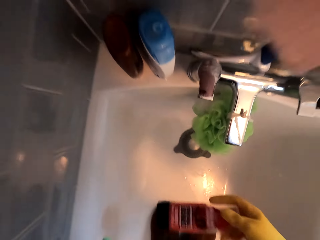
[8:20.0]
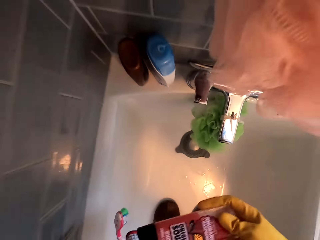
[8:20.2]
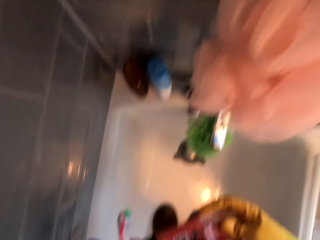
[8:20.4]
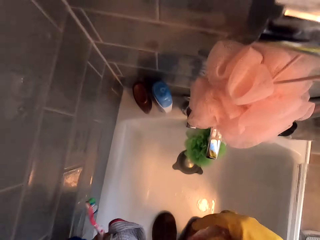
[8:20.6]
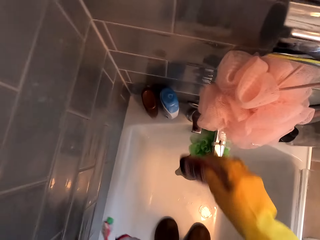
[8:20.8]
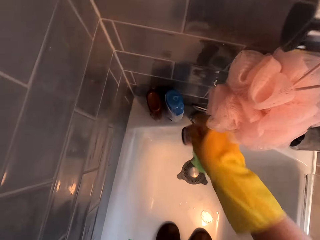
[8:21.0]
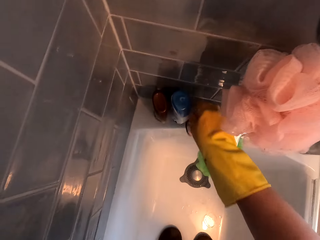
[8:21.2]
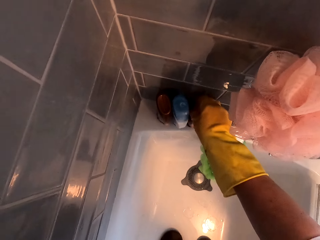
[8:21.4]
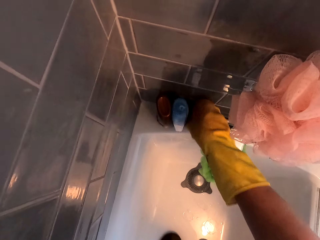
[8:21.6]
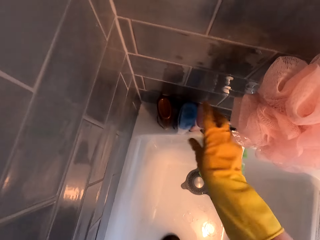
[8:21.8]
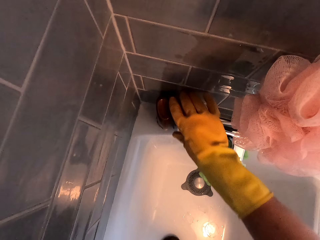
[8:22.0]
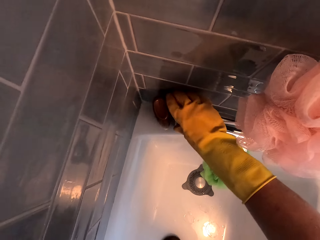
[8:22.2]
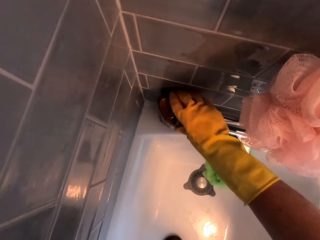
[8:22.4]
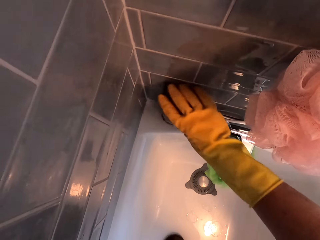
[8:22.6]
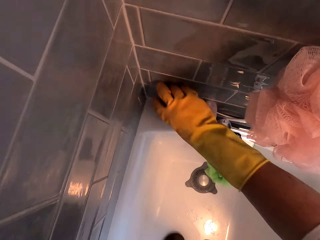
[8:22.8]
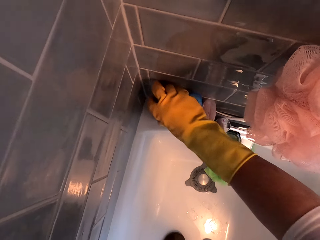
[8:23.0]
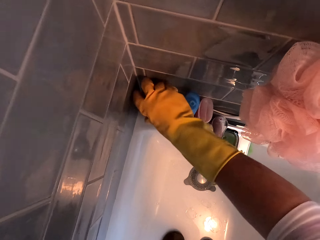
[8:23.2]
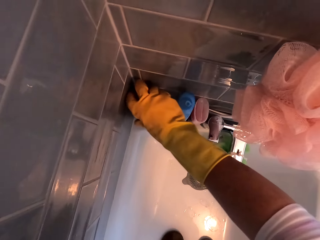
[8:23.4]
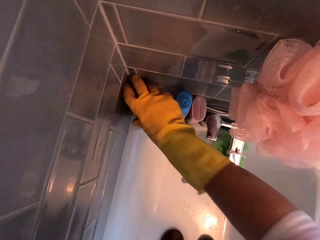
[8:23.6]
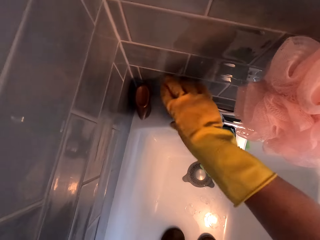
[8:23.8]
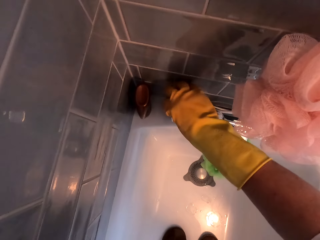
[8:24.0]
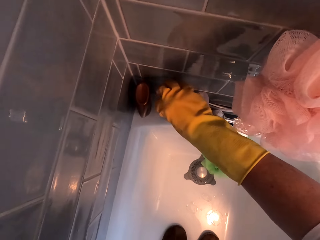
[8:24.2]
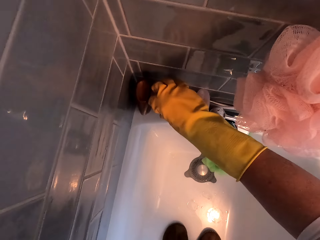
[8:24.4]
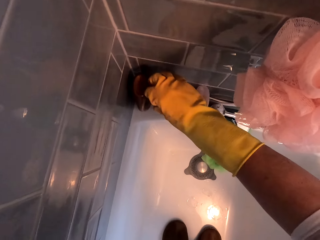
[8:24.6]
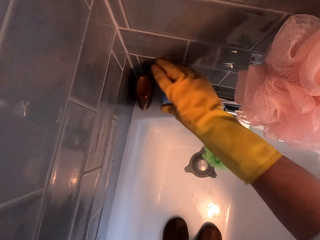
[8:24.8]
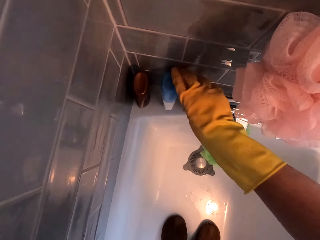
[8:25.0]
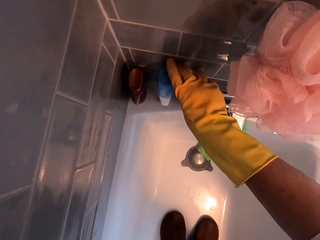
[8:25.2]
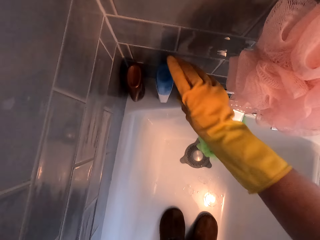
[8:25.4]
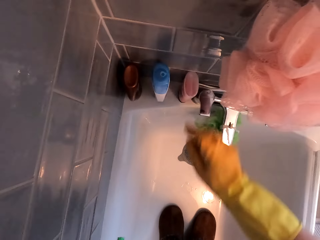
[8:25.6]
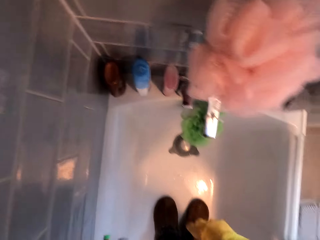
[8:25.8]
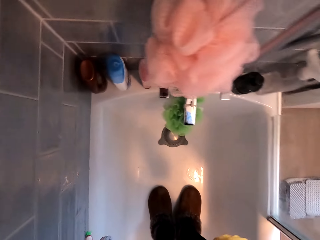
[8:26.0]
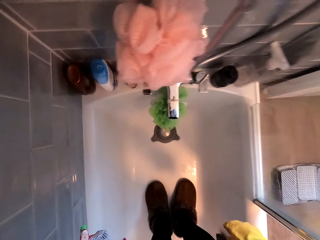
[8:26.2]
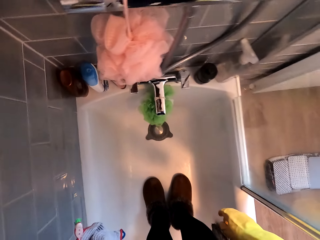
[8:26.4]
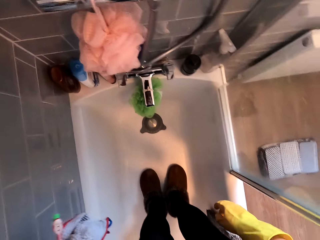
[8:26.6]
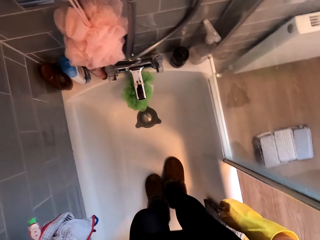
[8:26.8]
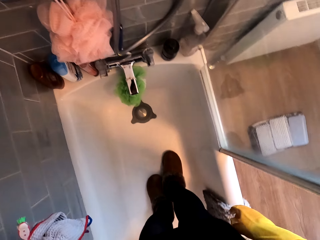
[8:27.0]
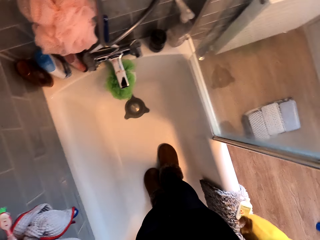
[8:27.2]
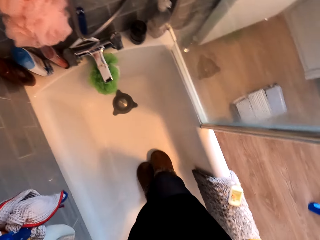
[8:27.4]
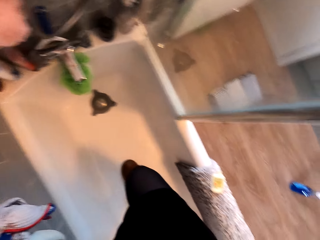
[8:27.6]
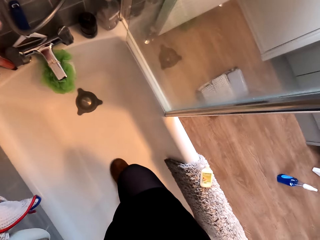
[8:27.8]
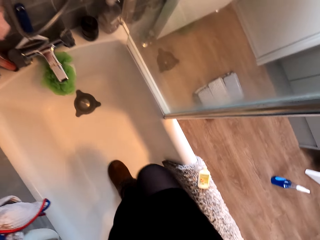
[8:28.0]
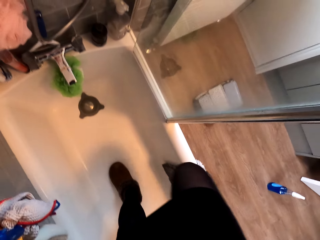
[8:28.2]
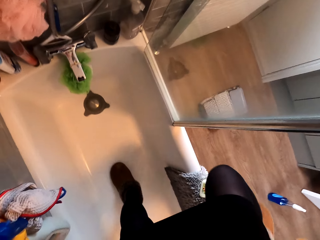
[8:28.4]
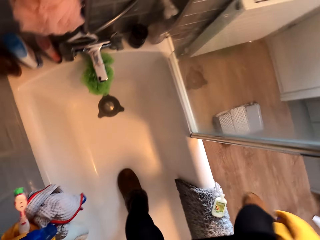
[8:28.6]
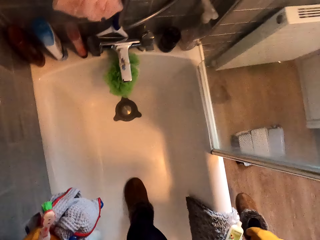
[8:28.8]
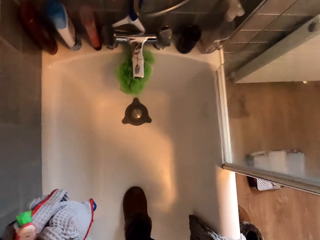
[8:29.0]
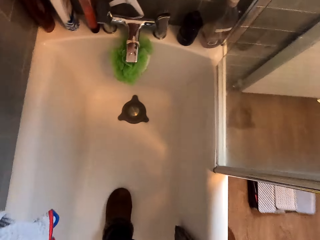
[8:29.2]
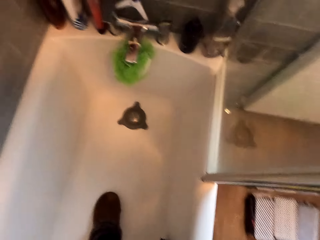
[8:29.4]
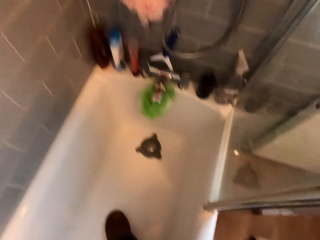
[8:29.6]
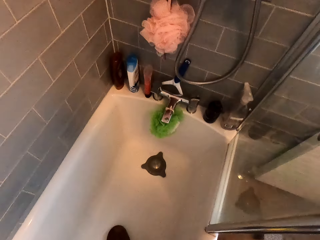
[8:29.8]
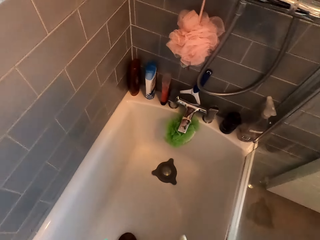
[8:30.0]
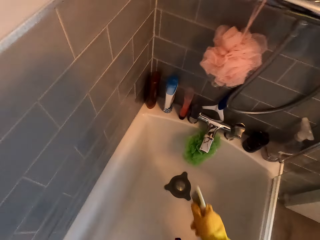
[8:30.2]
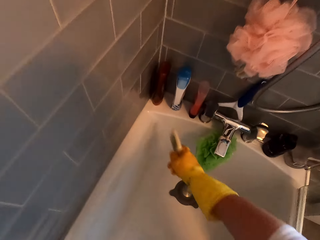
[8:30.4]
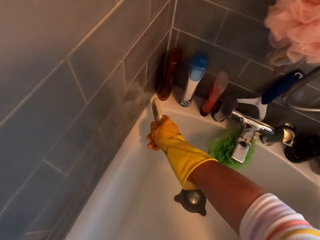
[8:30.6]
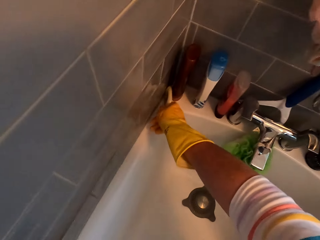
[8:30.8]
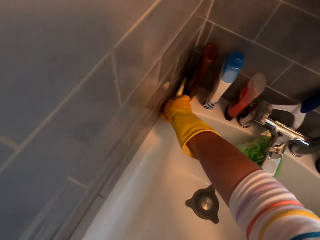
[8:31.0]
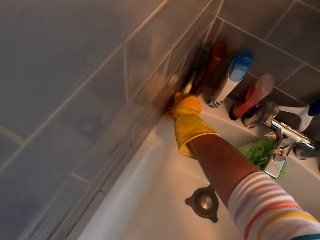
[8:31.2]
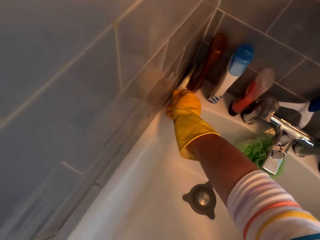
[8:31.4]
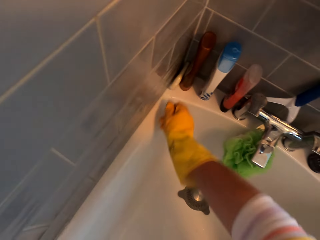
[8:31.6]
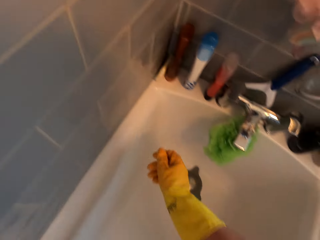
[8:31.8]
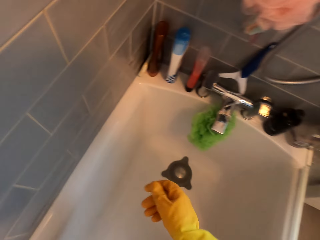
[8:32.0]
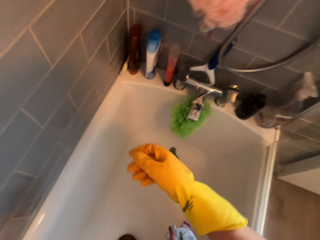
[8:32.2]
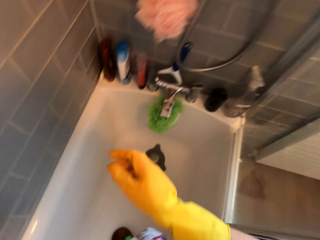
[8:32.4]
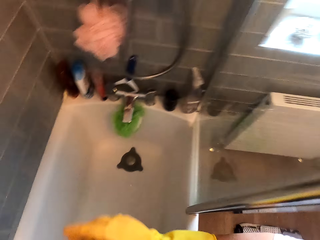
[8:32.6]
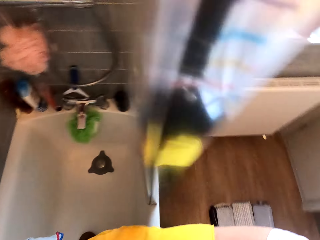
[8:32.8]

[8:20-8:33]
The camera wearer picks a bottle of soap or showering gel in a jacuzzi. They wipe the bottle of soap on a towel. They put the bottle of soap on the jacuzzi. They arrange bottles of soap on the jacuzzi. They hold the showering gels. They move the showering gel repeatedly. They step out of the jacuzzi. They move around. They put the bottle of soap on the jacuzzi.

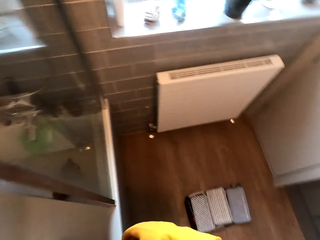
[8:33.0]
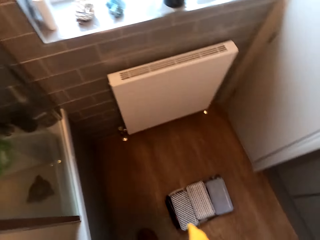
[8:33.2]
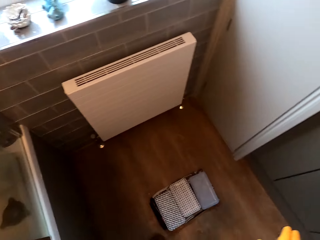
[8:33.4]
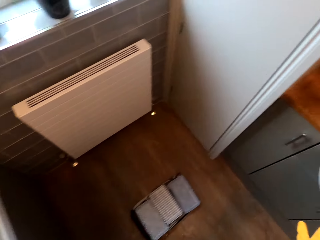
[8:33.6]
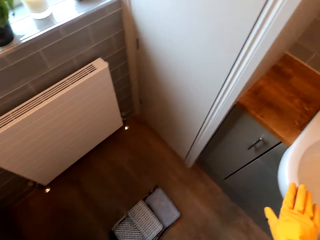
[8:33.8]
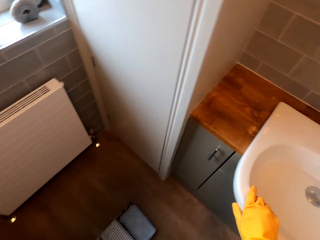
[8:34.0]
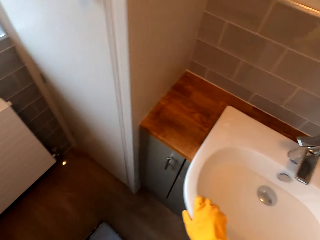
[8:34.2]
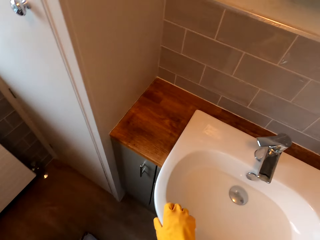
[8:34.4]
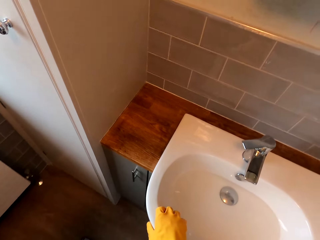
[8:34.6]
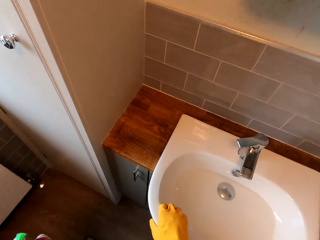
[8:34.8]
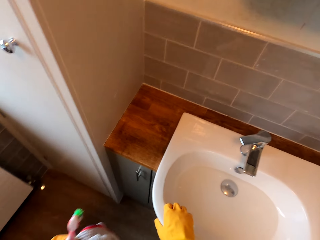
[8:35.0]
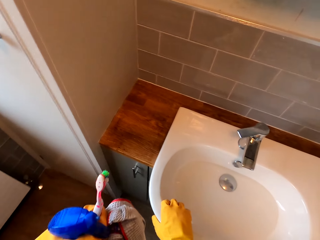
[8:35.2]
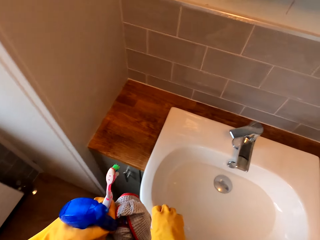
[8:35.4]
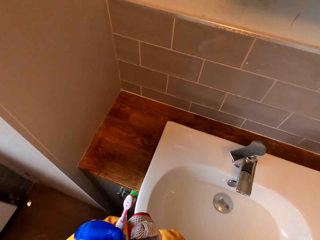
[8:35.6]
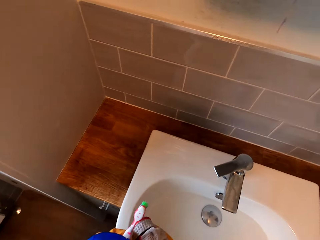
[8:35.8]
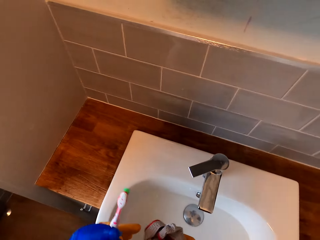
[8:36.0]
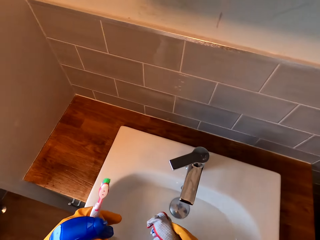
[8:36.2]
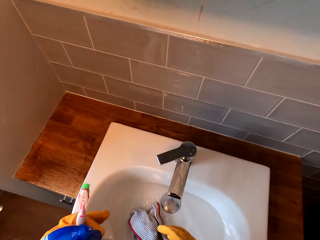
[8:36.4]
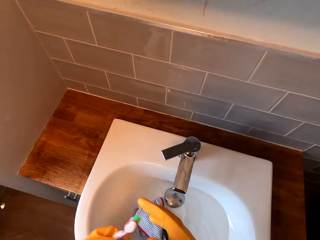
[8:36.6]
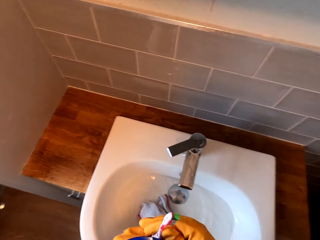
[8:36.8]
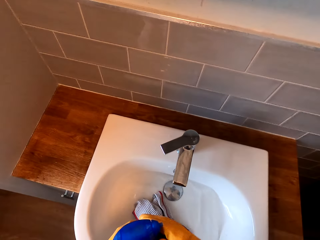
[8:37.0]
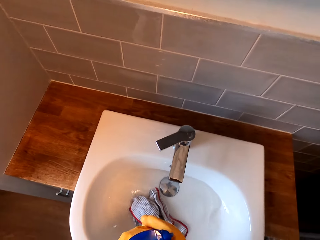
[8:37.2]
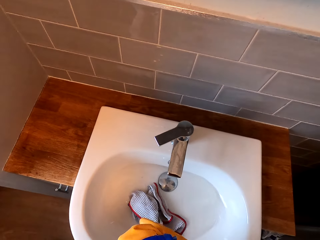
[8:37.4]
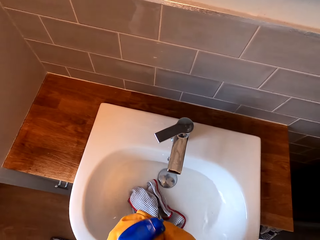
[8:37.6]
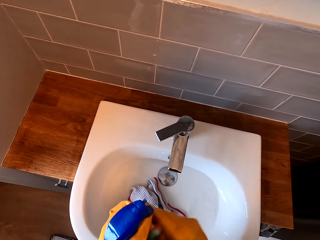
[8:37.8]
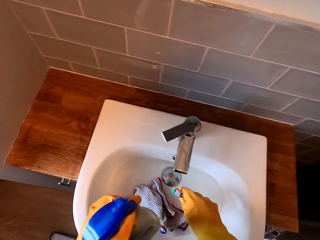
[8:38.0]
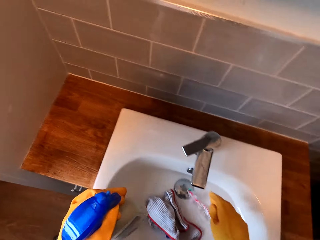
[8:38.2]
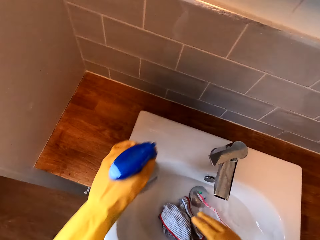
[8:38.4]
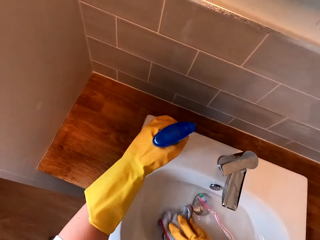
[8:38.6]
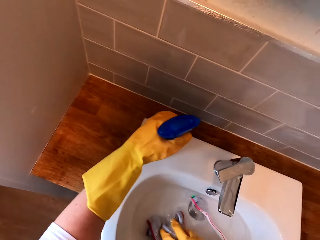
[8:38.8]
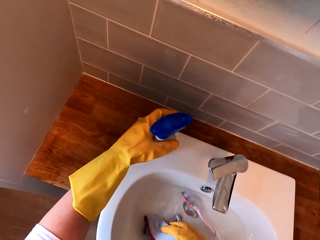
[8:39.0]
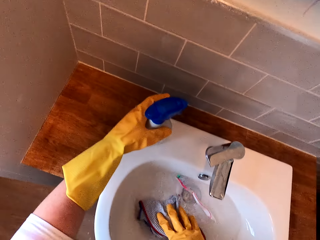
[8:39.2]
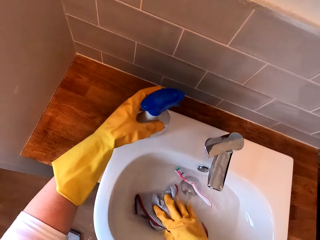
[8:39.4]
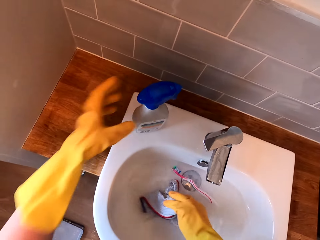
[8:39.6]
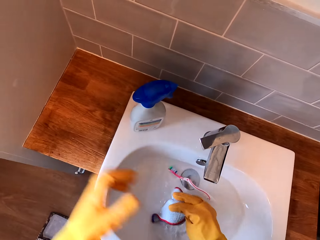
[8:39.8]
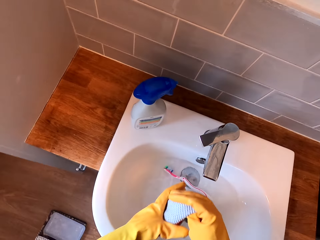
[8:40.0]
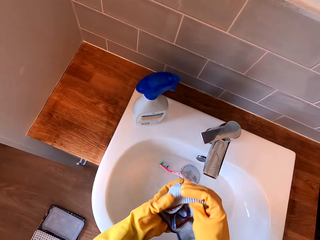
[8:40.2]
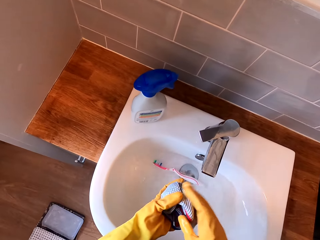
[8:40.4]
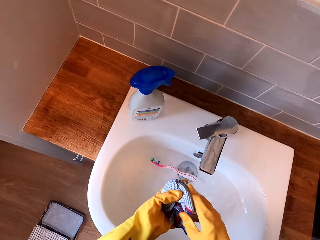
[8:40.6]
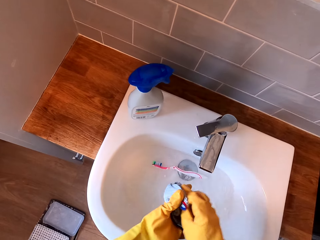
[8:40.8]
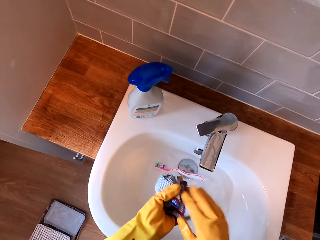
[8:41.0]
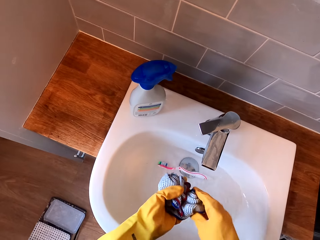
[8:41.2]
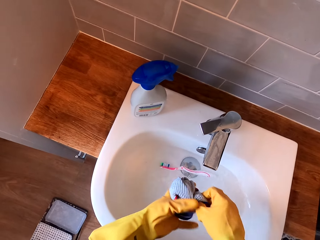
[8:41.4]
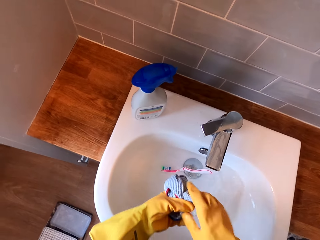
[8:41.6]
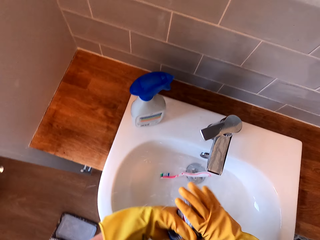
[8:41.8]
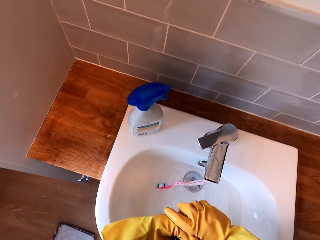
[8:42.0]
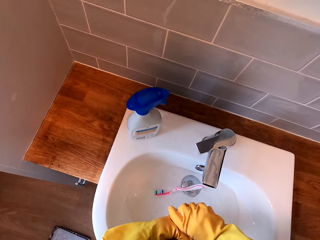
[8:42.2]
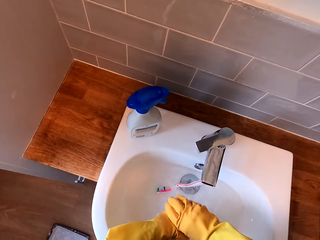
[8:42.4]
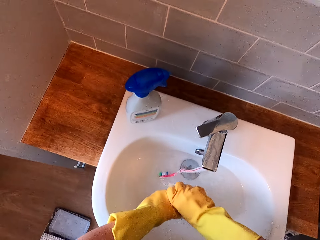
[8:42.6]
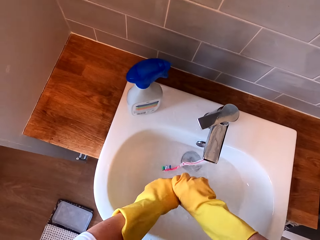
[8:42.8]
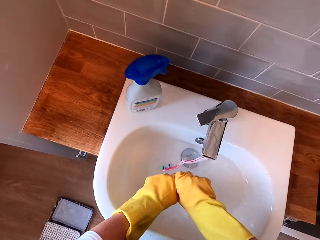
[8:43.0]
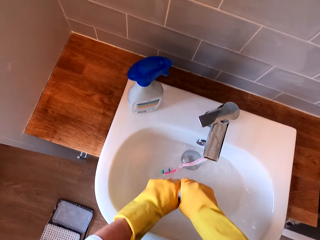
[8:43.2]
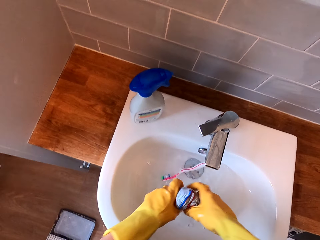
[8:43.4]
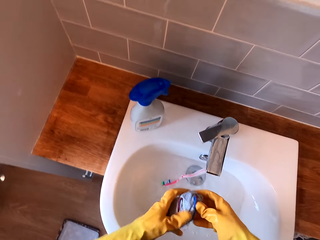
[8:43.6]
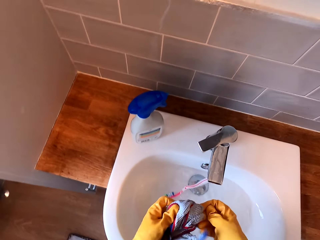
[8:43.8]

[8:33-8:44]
The camera wearer moves around. They hold the sink. They hold a cloth or towel. They drop the cloth in water in the sink. They hold a toothbrush. They touch a detergent or spray bottle. They put the spray bottle on the sink. They drop the toothbrush. They rinse the towel in the sink. They squeeze the towel in the sink.
